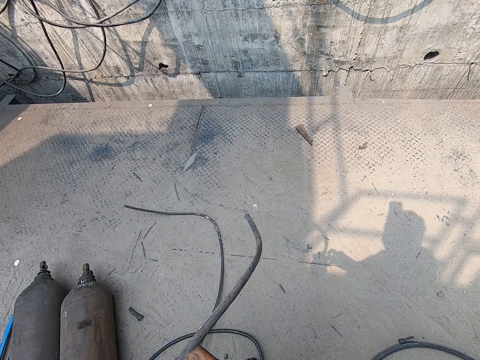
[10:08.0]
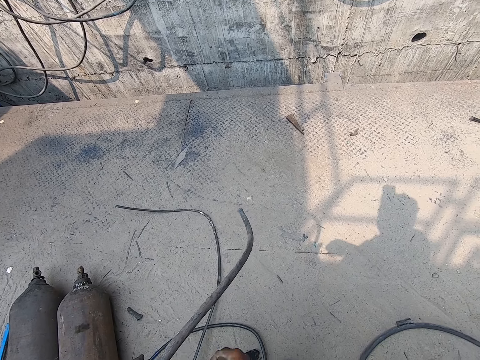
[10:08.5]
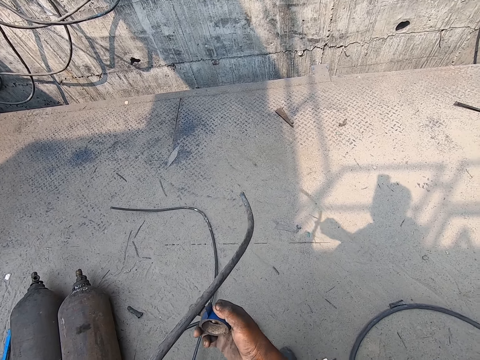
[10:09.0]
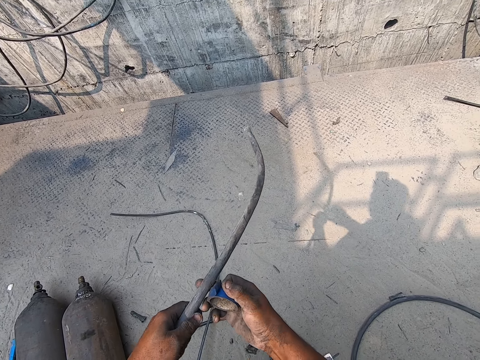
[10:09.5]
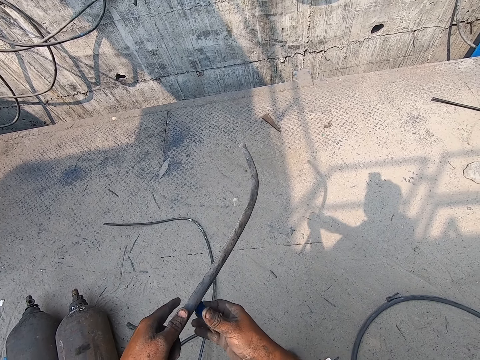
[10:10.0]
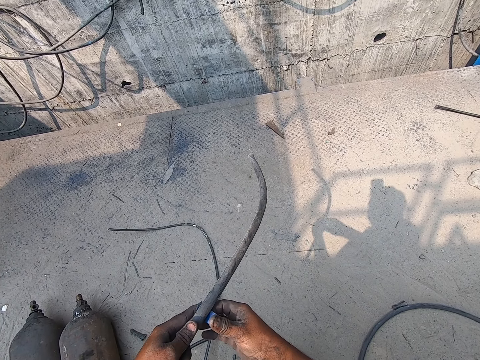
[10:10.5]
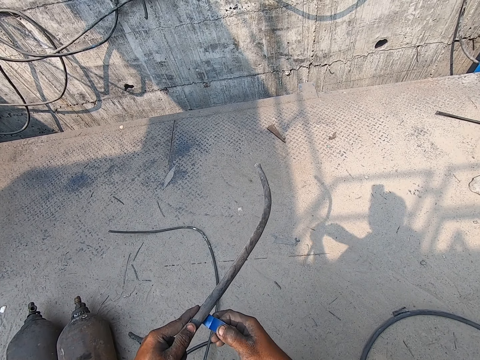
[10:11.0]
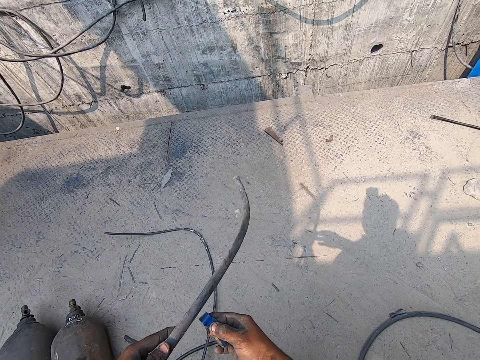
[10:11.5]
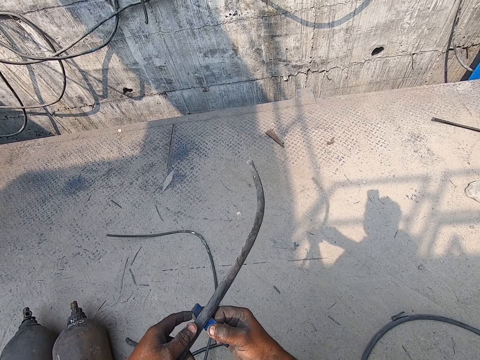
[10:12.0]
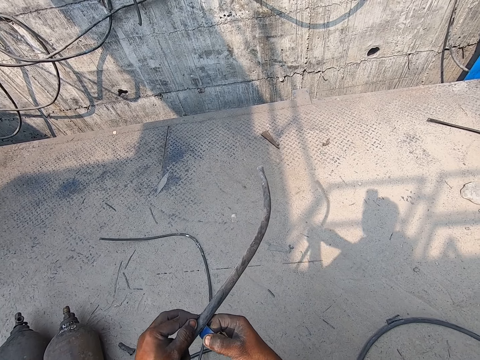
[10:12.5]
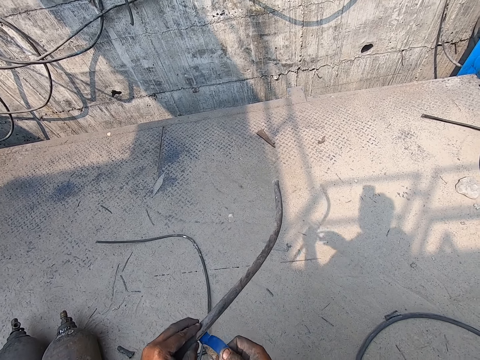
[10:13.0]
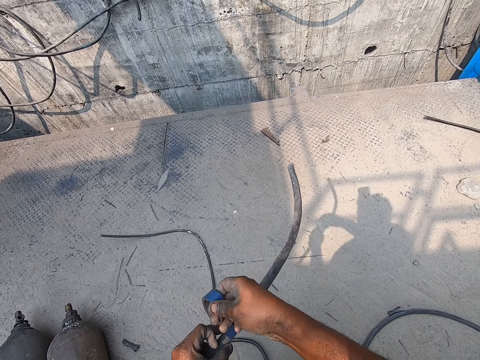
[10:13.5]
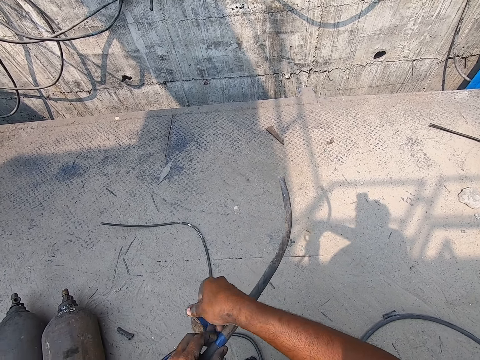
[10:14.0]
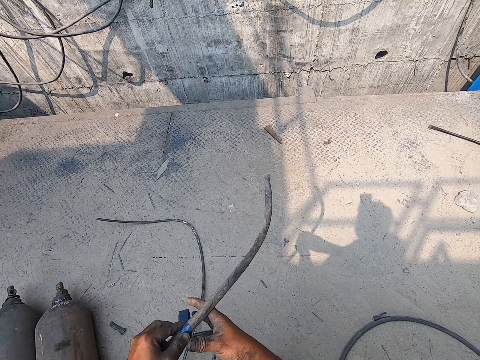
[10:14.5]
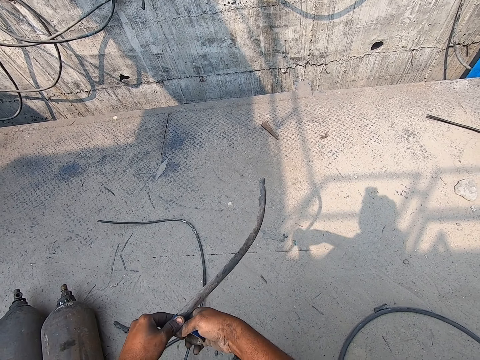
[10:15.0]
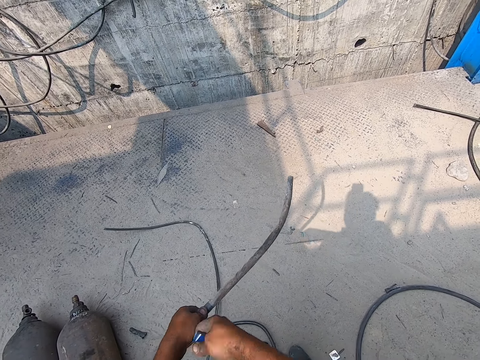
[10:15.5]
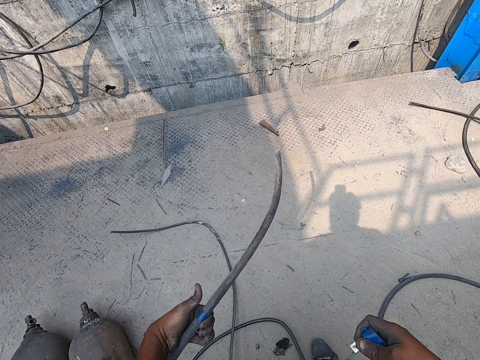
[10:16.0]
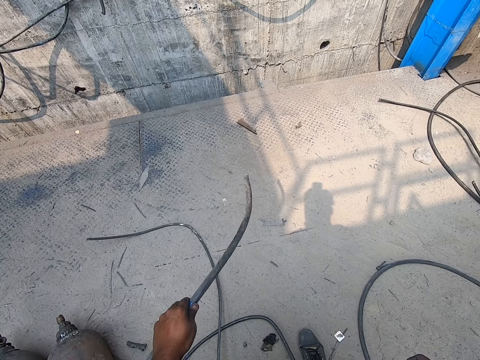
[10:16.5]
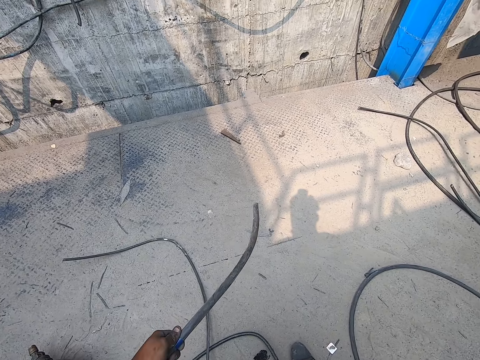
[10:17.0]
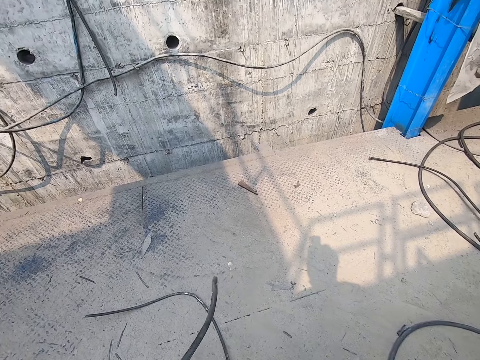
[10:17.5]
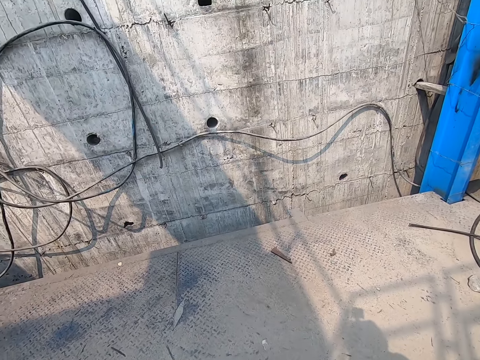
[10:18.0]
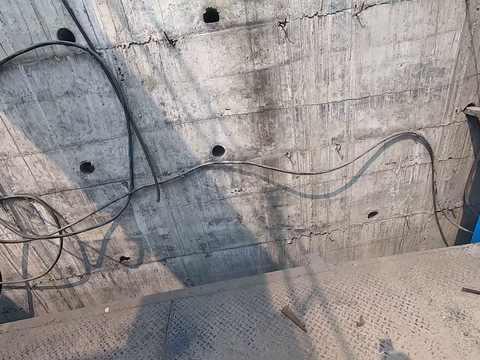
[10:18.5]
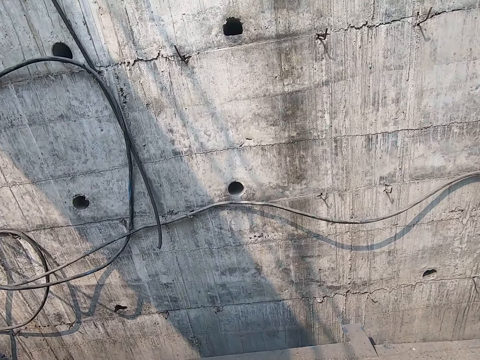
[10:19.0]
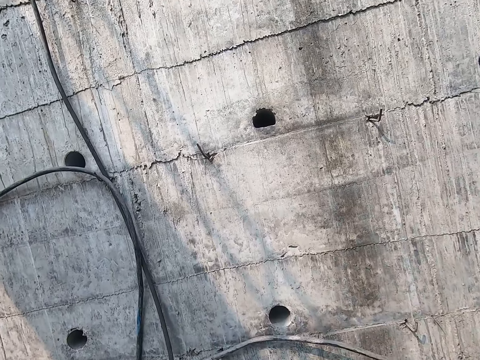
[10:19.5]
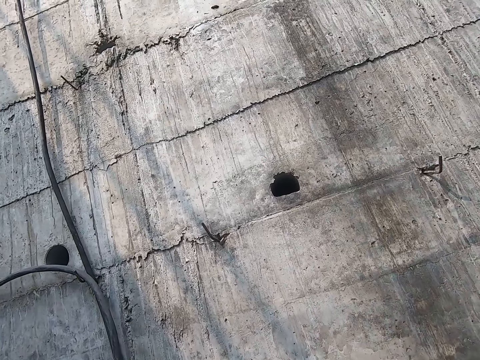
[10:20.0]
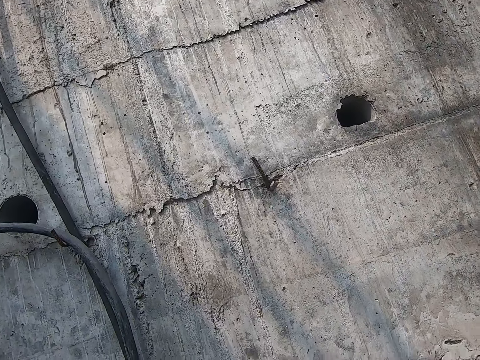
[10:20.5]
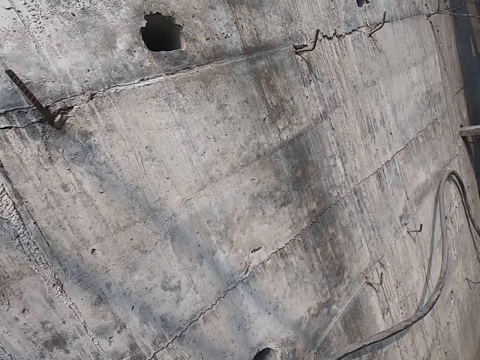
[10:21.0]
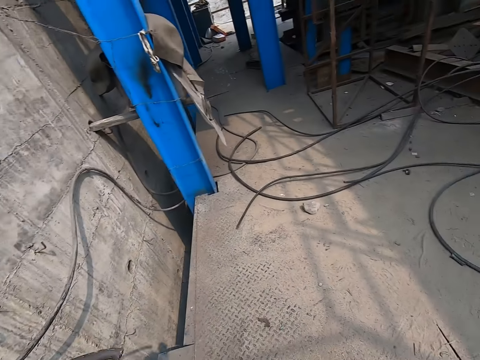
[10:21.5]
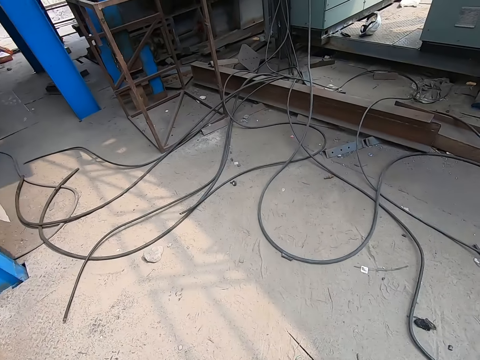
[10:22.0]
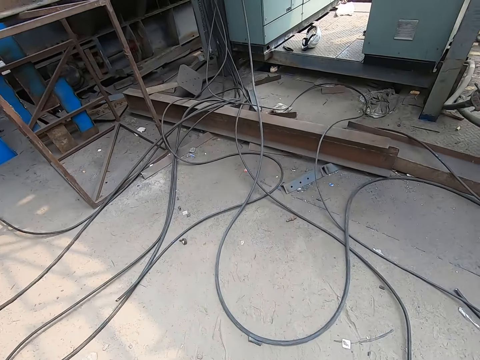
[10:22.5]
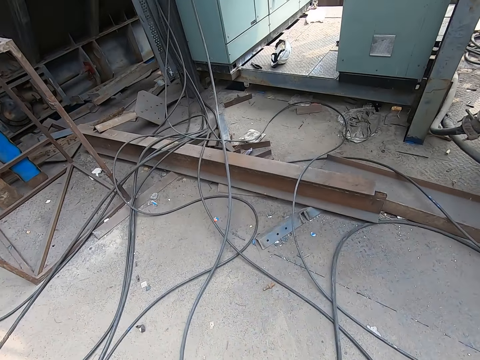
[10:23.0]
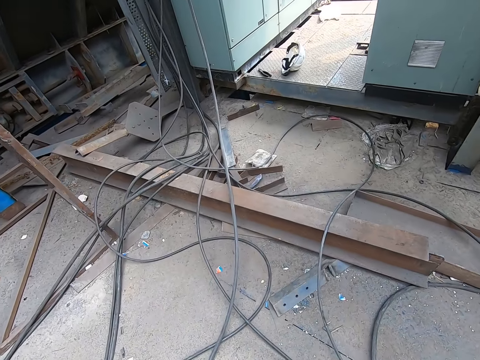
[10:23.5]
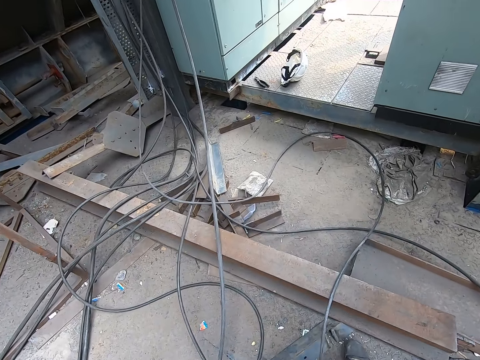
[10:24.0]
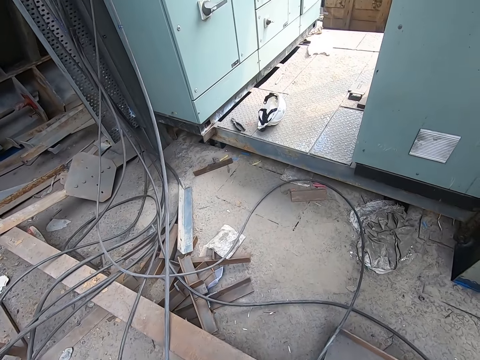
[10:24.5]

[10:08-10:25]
The camera wearer places the sellotape or duct tape on the cable. He pulls the sellotape. He tapes the hose with the duct tape in his right hand. He cuts the duct tape with his right hand. He presses the sellotape. He holds the hose with his left hand. He walks at the site. He interacts with a man, another man and a third man.

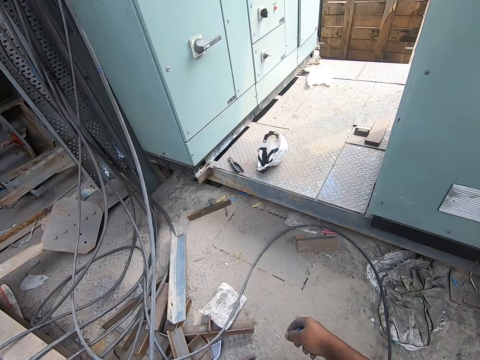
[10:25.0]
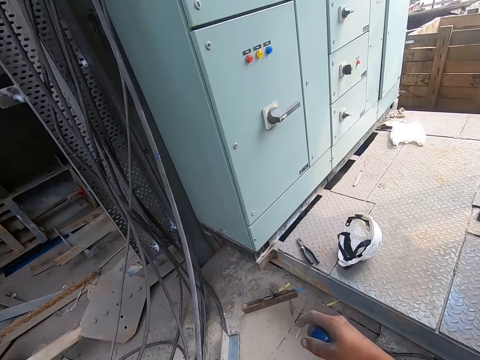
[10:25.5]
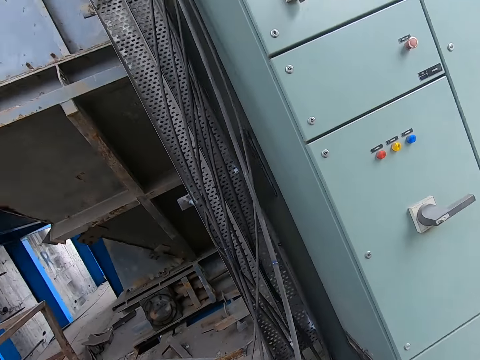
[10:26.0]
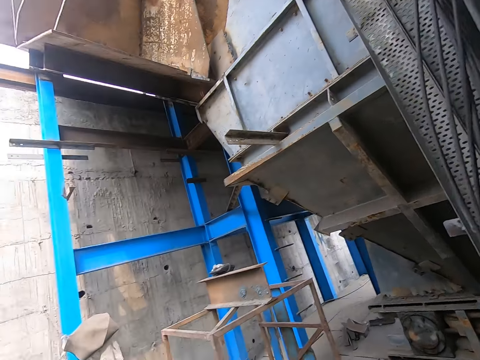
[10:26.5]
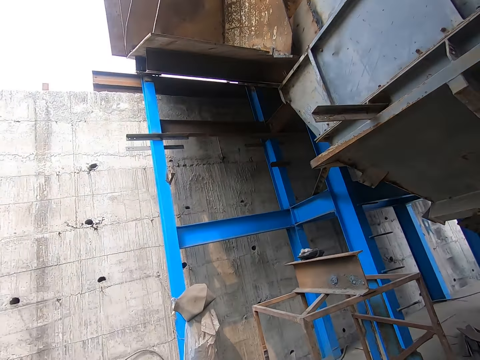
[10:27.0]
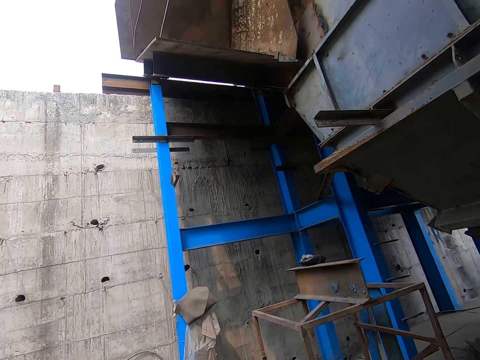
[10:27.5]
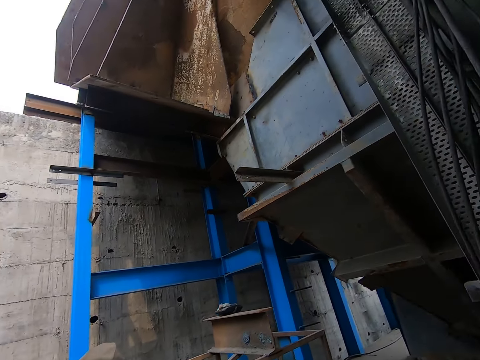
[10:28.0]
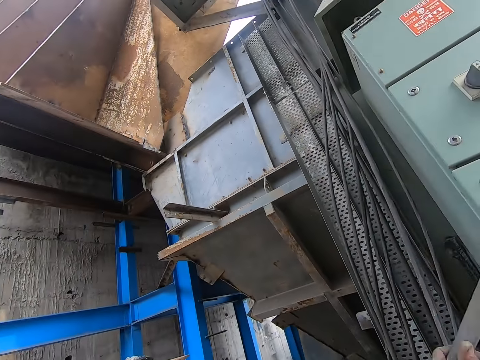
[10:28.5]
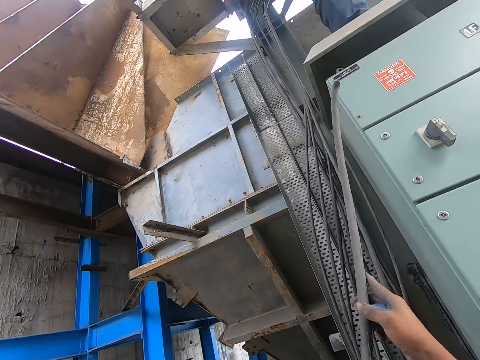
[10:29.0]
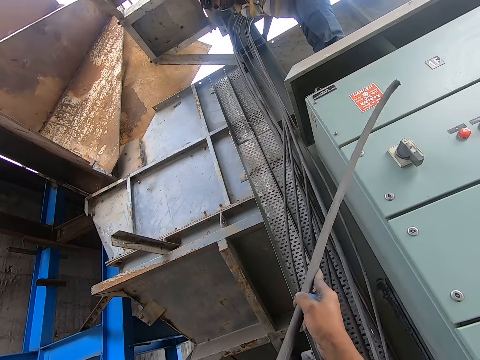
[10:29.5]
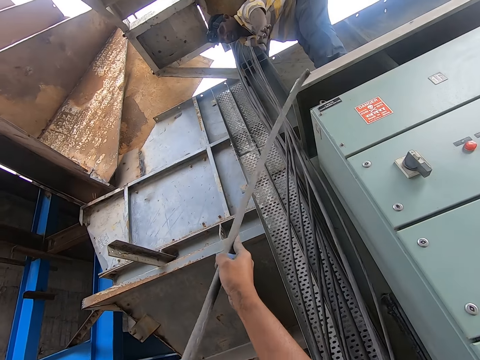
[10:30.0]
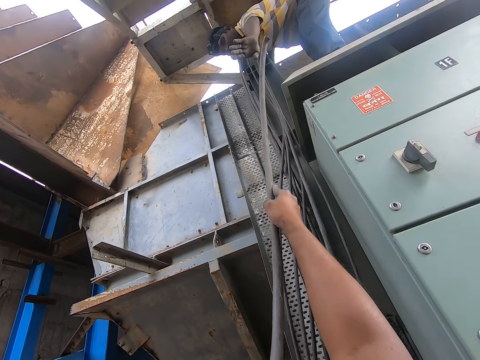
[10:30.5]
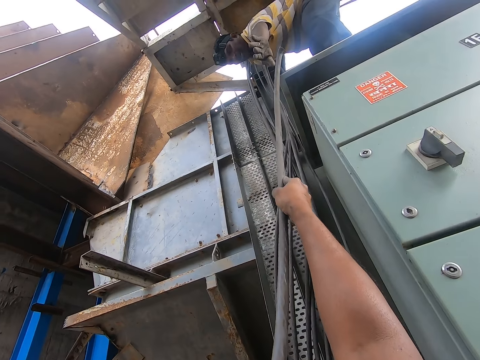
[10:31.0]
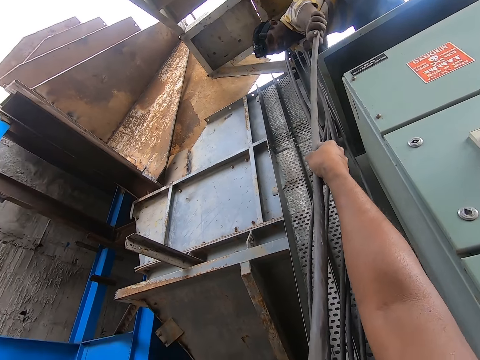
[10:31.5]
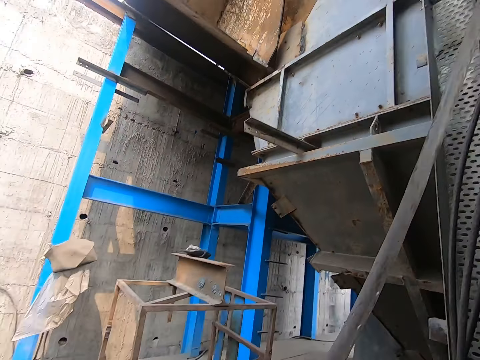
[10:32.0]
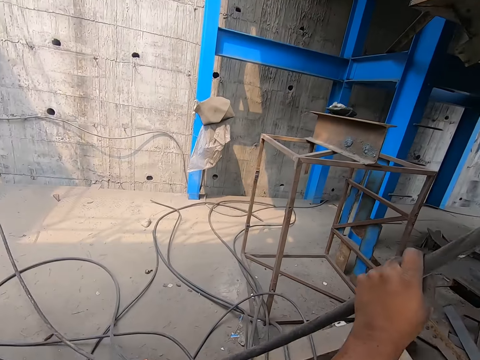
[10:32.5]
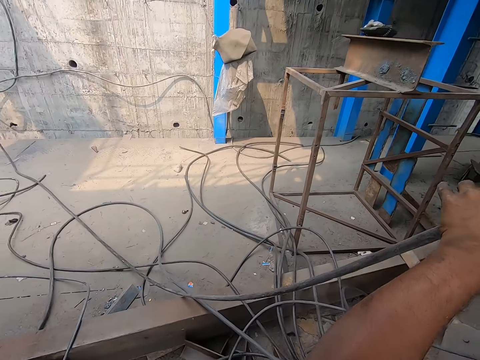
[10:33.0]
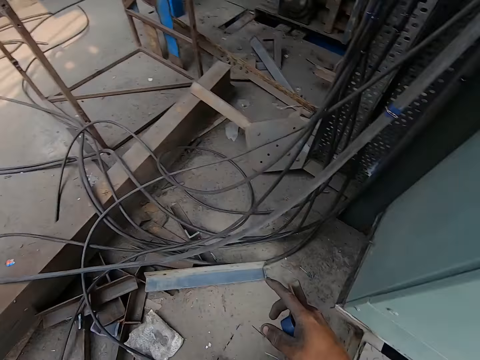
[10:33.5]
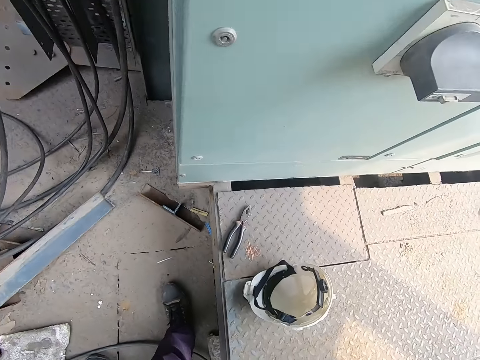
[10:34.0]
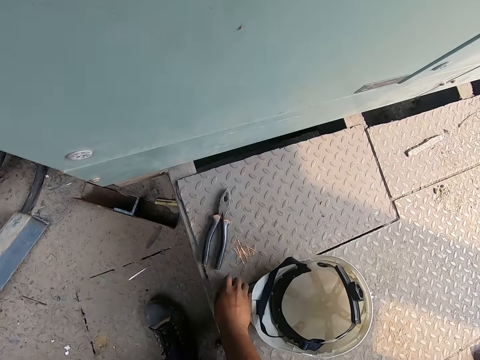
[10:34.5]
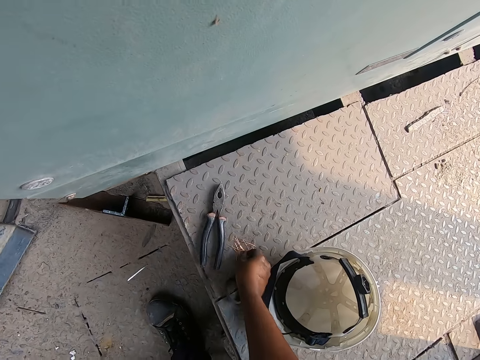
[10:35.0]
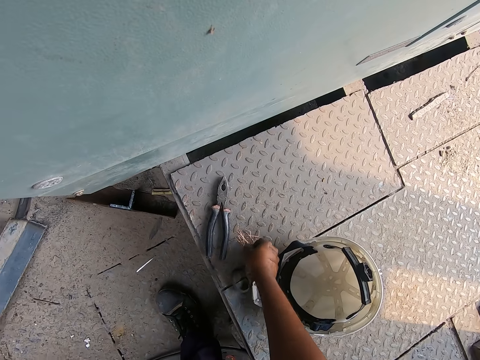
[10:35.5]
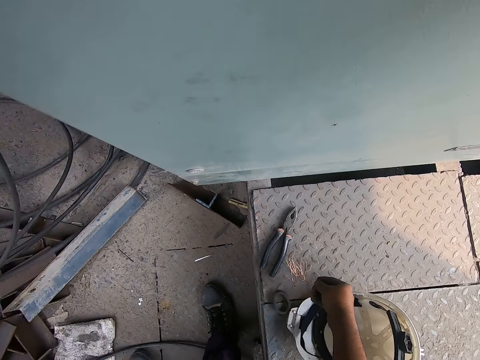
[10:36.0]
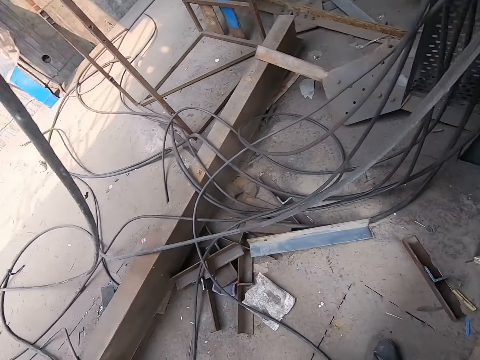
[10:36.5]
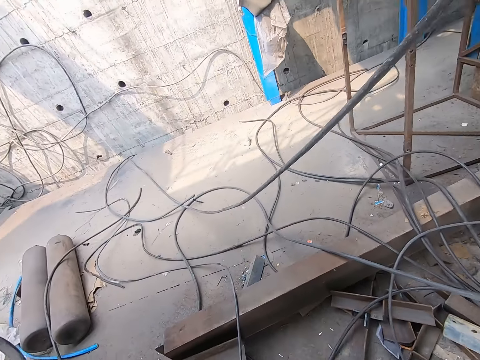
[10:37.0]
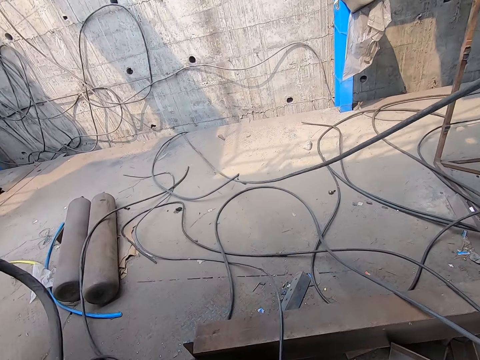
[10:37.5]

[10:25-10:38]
The camera wearer holds a hose or cable with his right hand. A man picks the cable from the camera wearer. The camera wearer passes the cable to the man with both hands. He unhands the cable. He drops the duct tape on the metal platform with his right hand. He picks up a copper wire or cable tie from the metal platform with his right hand. He walks at the site.
